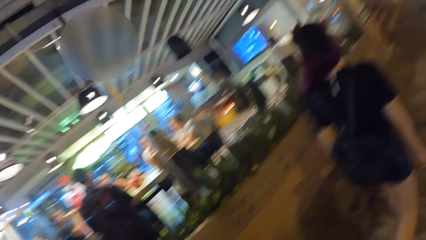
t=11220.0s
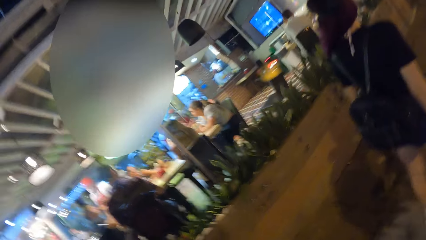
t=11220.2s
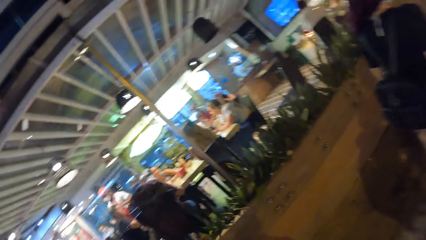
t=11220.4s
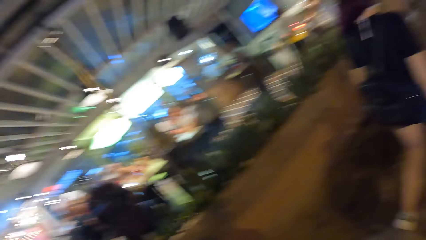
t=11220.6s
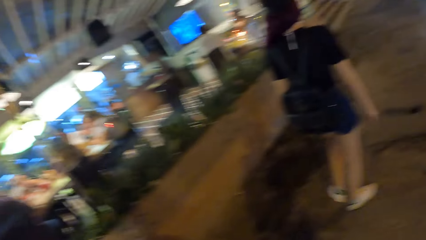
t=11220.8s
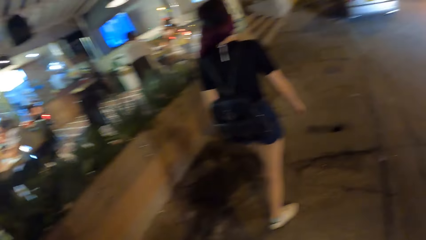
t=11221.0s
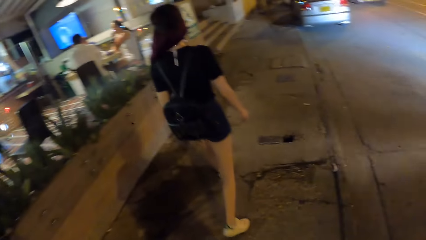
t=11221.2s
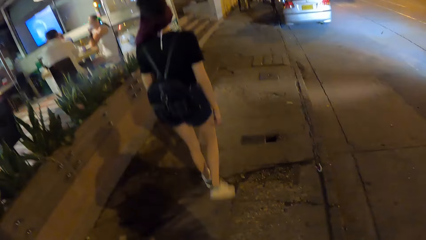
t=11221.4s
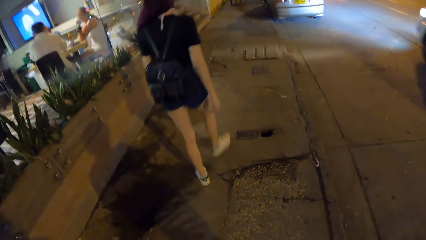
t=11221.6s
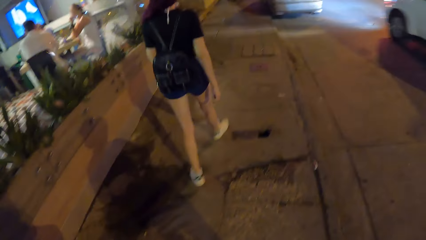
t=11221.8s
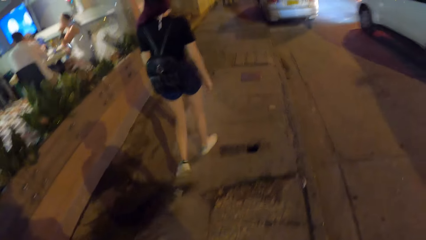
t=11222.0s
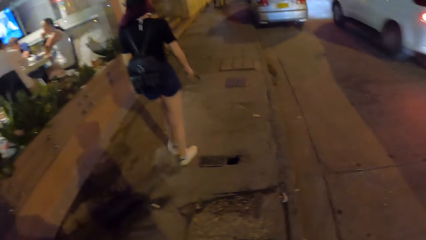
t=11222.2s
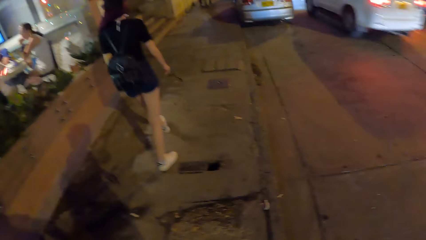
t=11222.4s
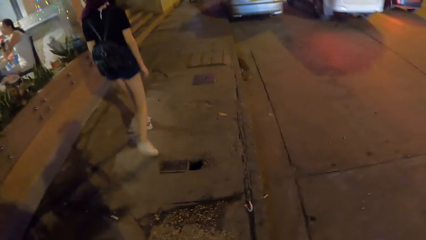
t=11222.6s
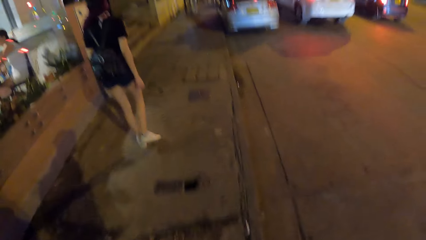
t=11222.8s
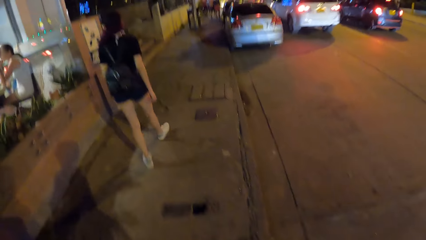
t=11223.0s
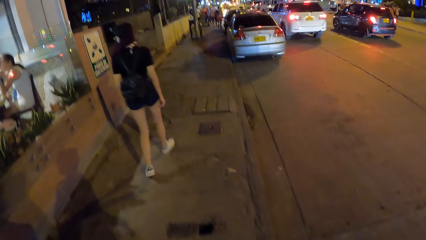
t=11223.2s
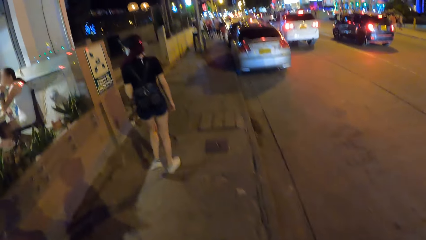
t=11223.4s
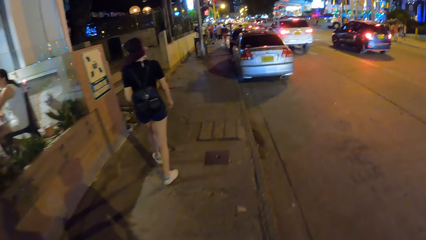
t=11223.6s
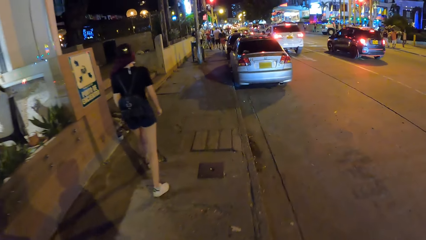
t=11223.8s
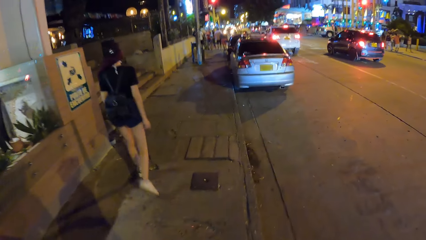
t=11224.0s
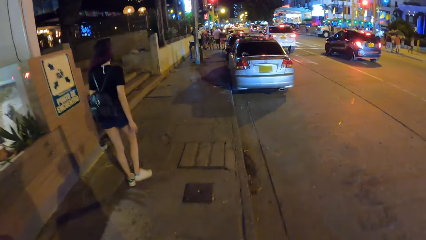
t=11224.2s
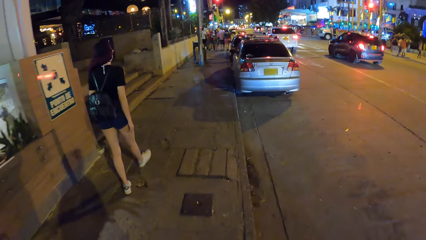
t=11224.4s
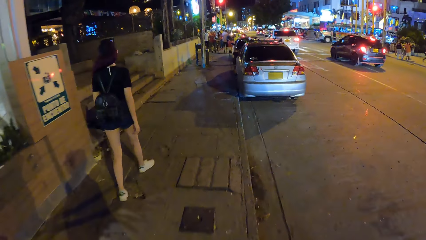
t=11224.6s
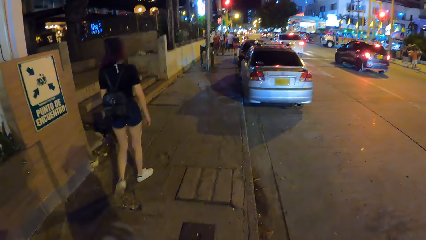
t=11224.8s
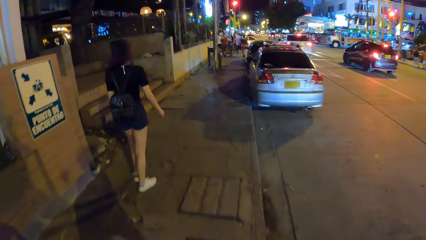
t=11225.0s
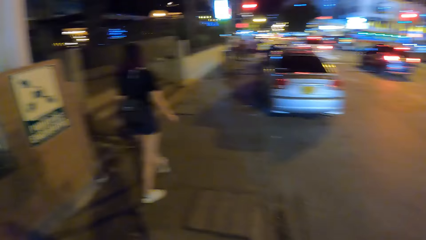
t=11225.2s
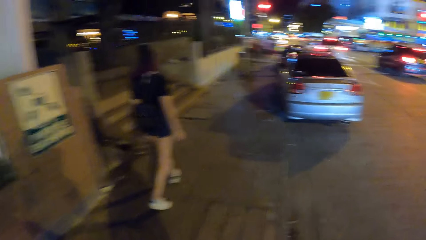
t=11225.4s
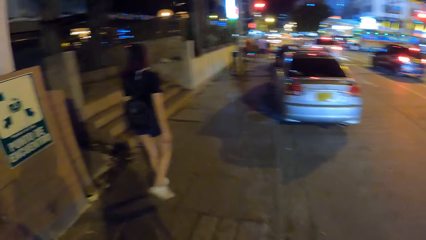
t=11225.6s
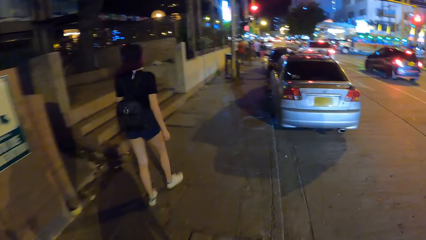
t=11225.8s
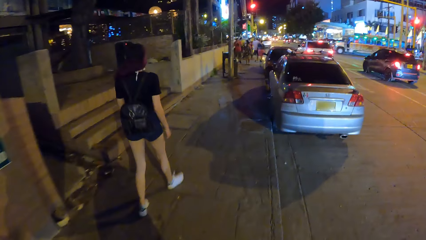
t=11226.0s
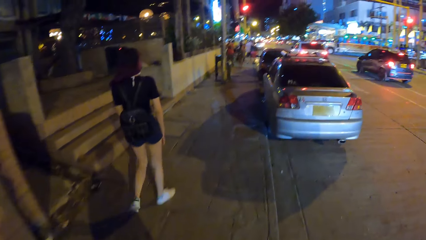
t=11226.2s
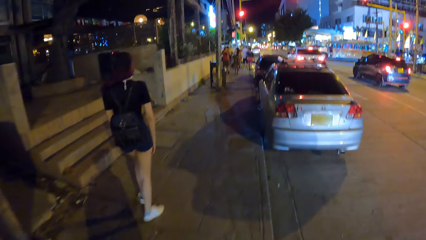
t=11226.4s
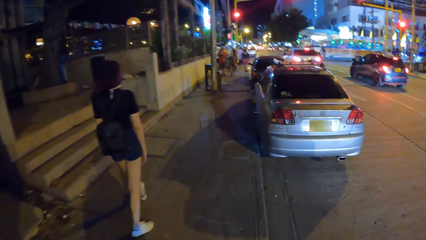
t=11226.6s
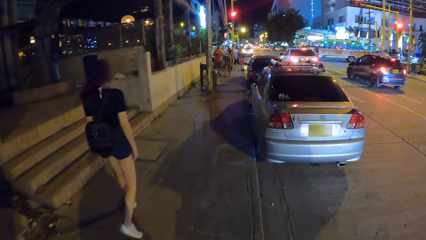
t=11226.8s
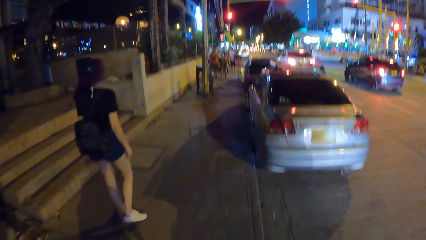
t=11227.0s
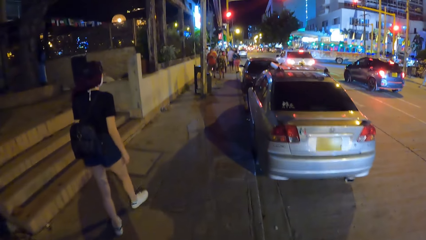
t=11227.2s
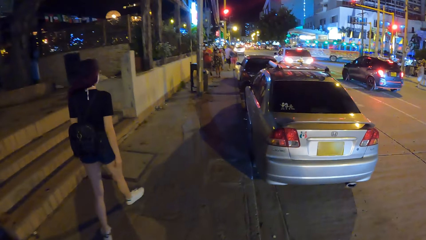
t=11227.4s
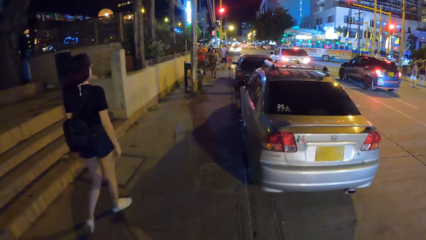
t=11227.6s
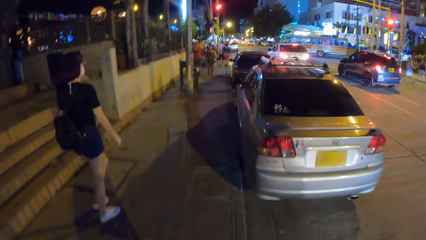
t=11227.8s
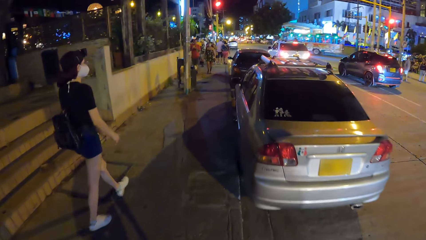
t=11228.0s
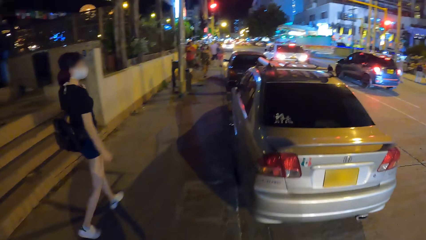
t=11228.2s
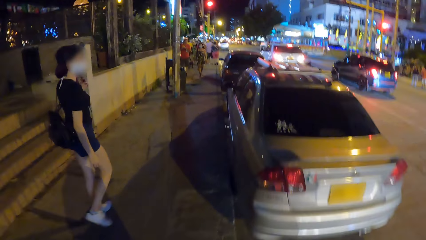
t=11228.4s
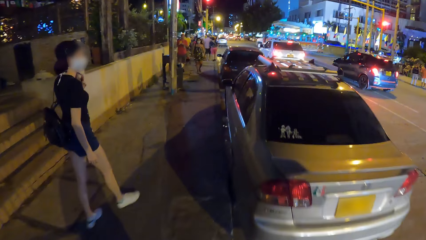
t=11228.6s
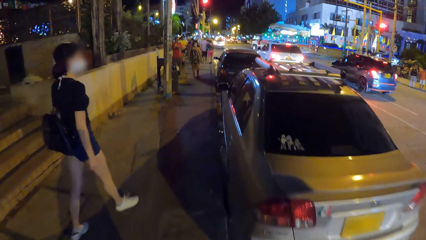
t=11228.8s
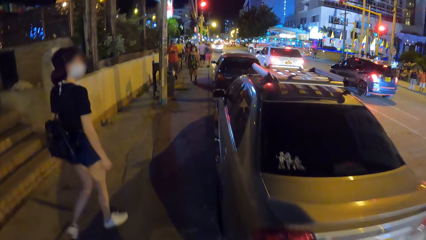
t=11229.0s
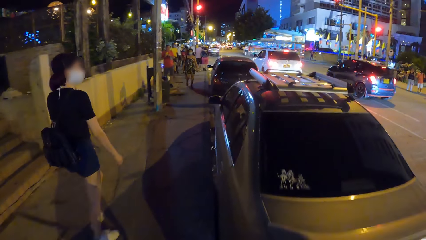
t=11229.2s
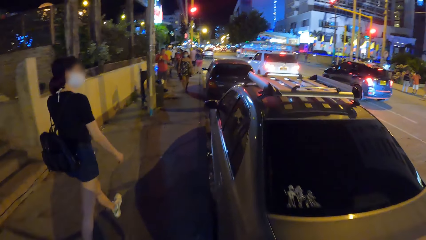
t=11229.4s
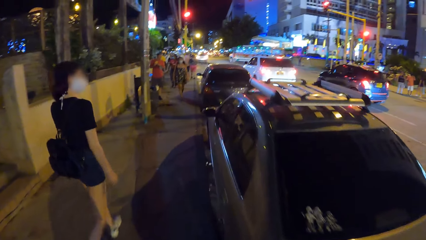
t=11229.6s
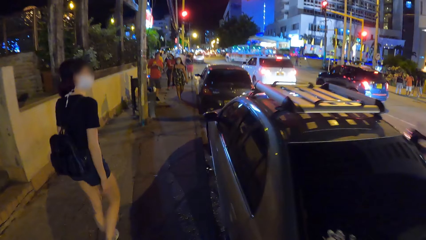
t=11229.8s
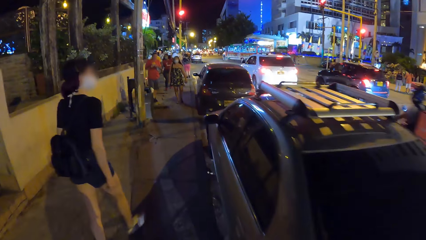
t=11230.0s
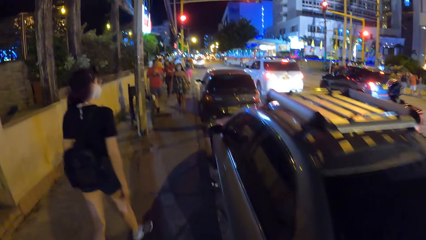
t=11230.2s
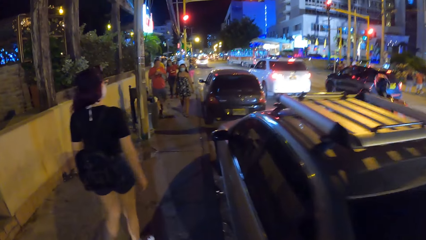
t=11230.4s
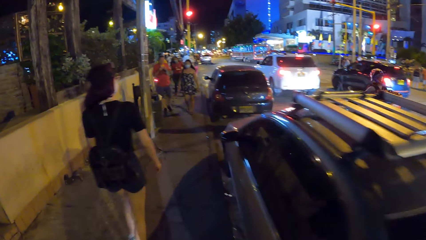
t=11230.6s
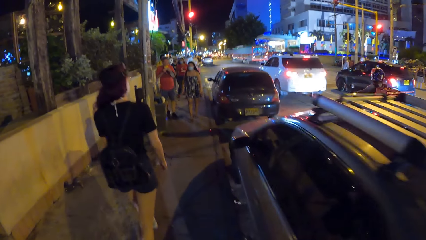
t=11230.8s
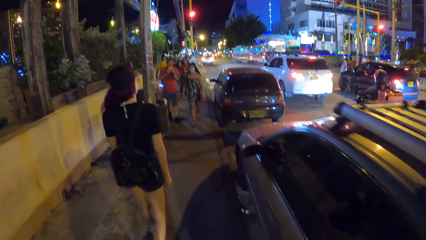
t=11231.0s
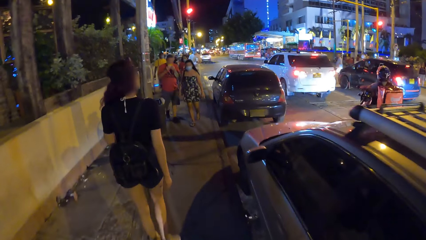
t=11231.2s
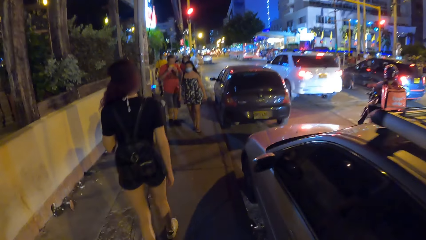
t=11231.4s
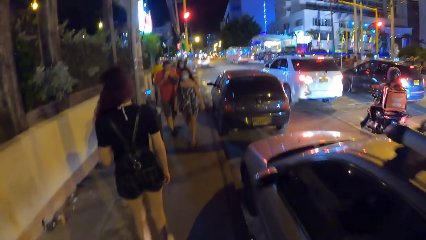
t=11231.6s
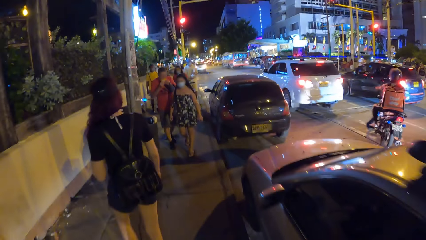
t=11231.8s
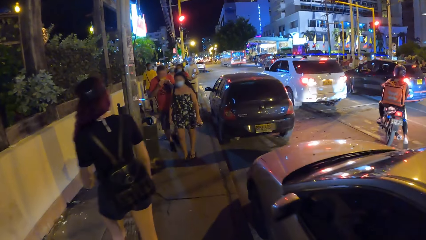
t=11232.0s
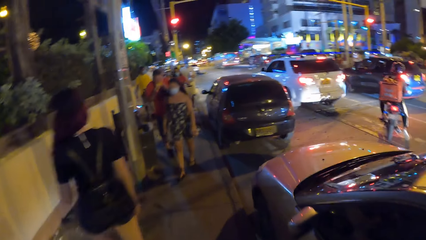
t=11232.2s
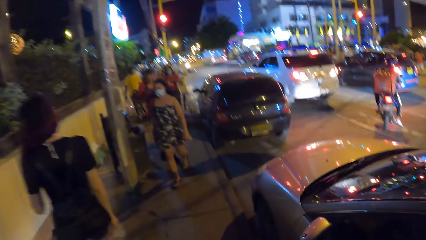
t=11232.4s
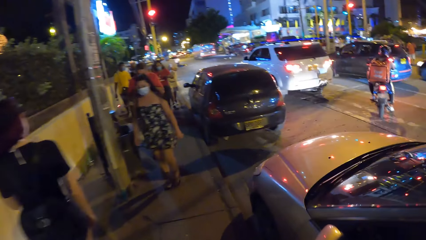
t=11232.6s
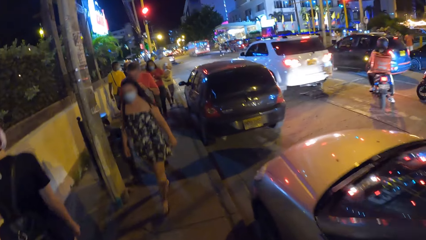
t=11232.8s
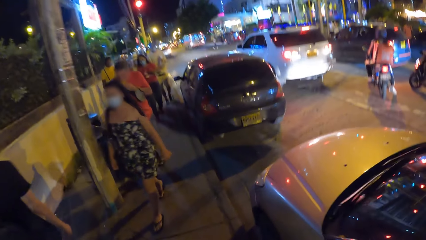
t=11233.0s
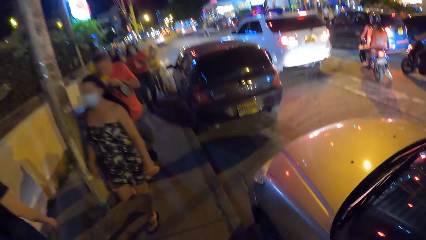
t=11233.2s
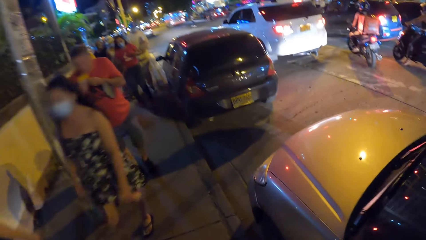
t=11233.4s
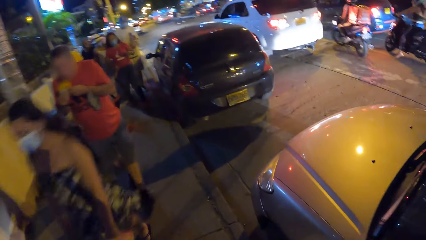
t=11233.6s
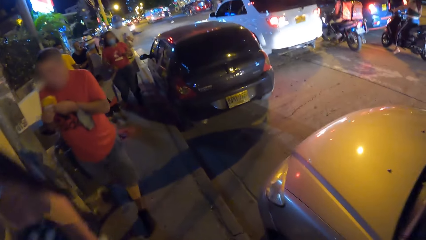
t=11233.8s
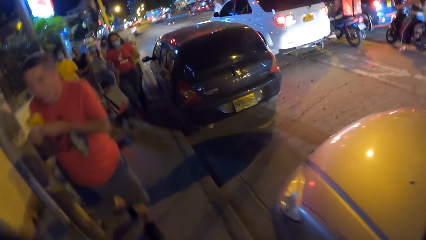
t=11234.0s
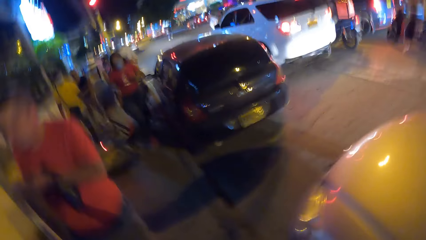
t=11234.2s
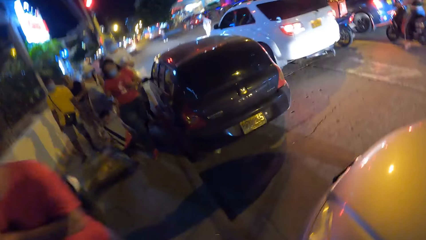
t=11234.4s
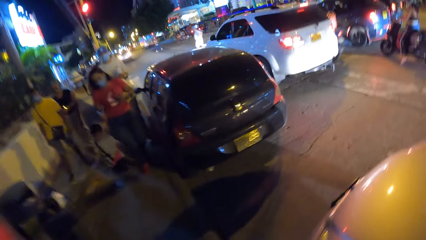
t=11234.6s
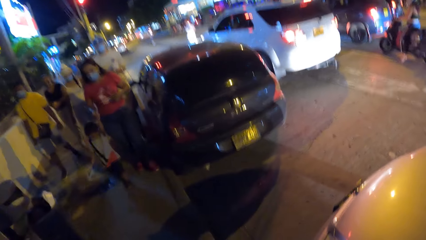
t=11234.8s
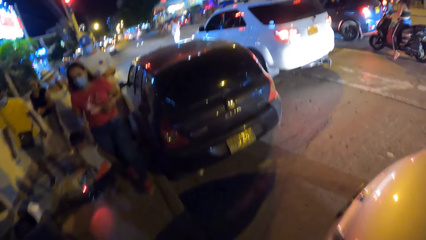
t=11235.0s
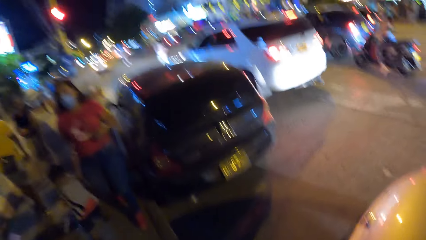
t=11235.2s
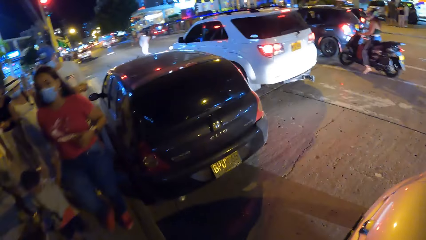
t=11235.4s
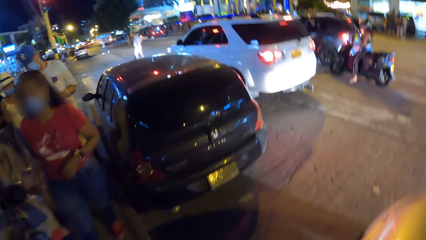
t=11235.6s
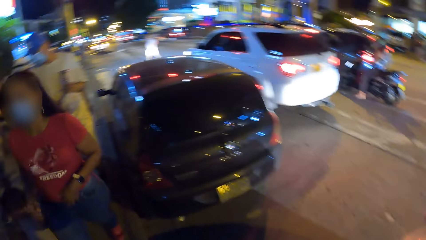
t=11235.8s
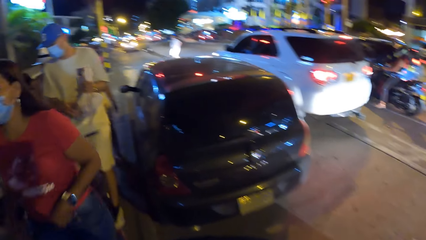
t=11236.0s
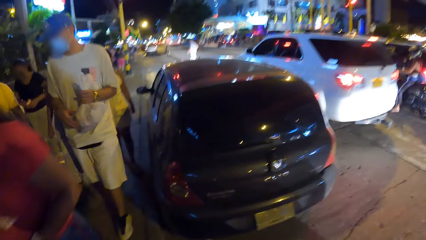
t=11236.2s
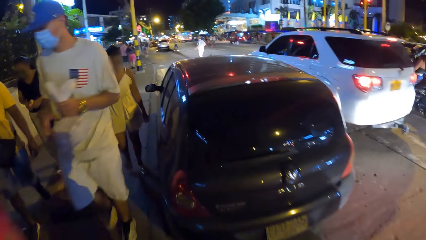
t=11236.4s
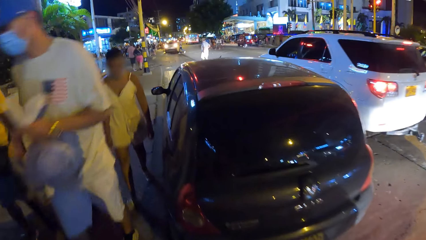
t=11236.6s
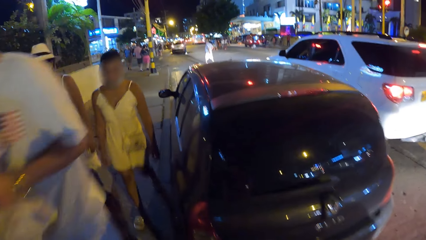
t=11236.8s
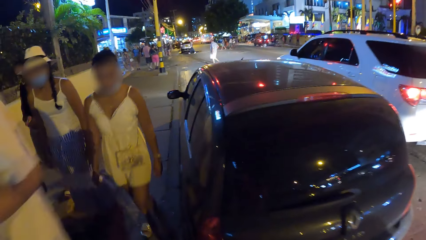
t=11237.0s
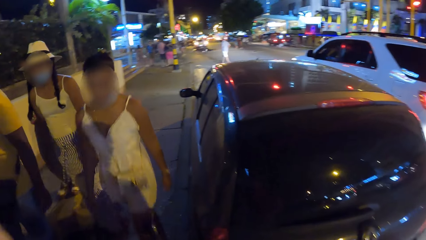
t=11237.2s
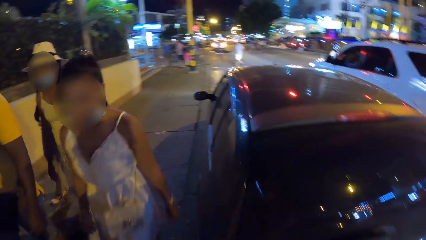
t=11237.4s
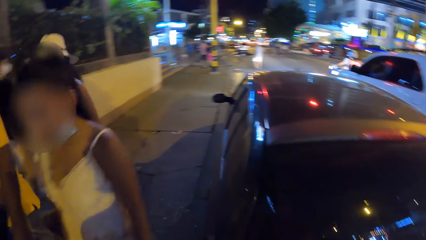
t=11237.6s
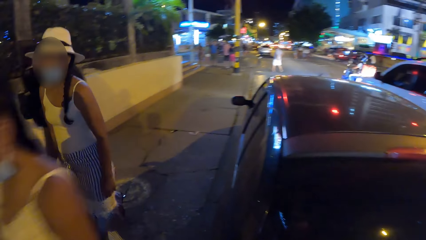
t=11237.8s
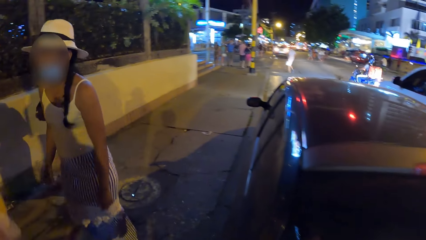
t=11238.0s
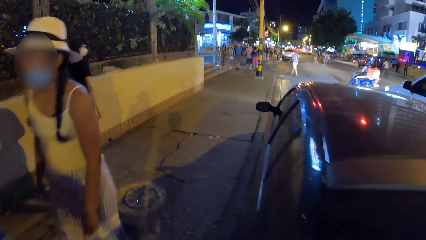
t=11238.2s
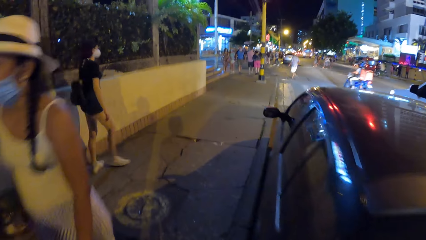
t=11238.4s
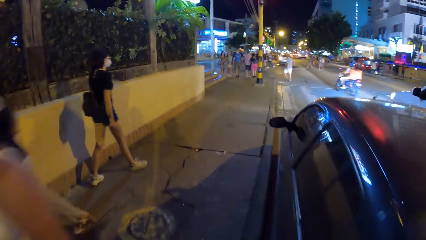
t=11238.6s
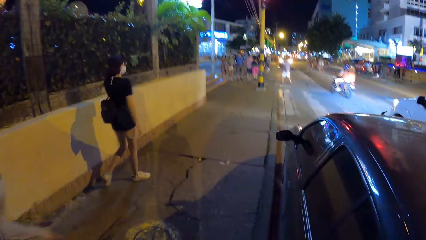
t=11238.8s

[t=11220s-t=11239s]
A white car drives past the camera wearer. A blue car drives past them. A black motorcycle drives past them.
